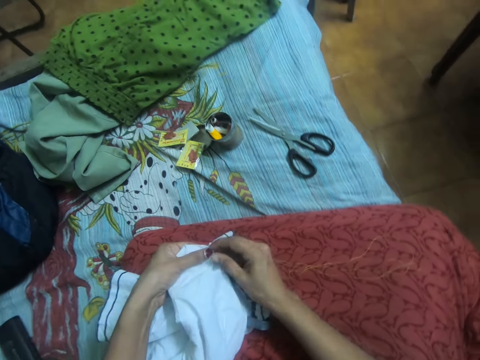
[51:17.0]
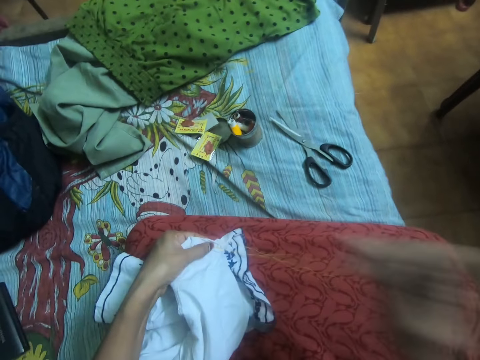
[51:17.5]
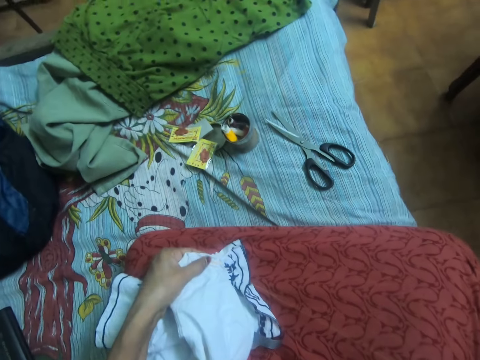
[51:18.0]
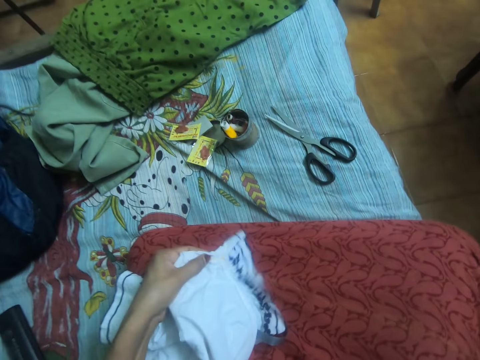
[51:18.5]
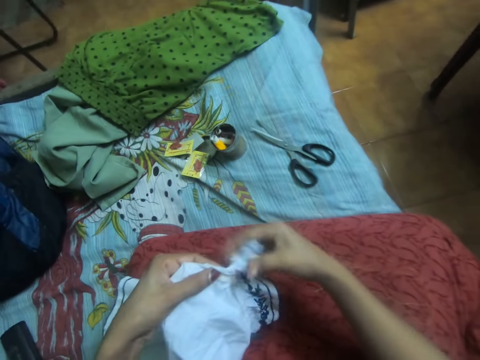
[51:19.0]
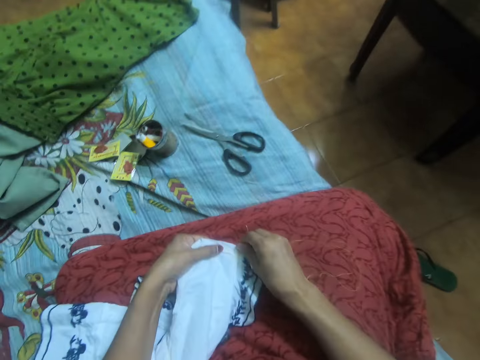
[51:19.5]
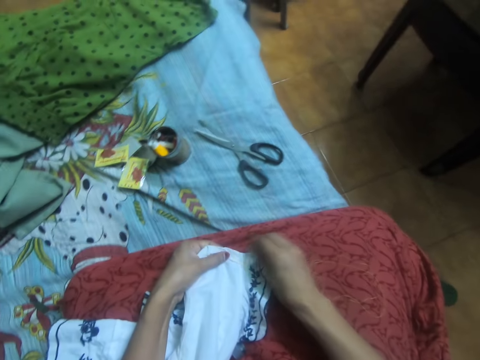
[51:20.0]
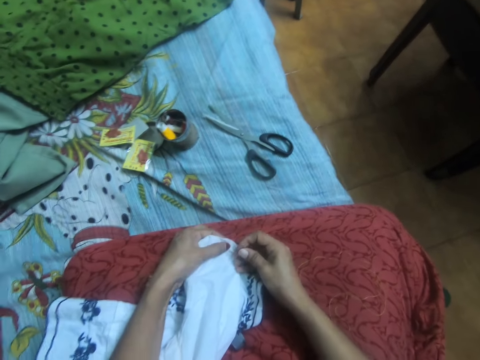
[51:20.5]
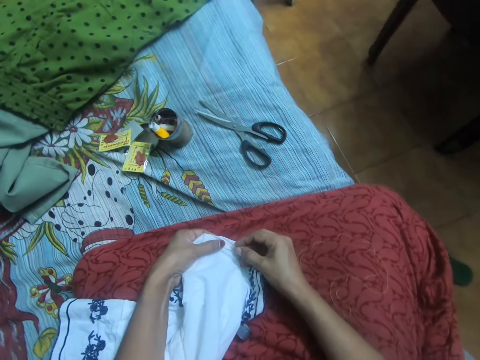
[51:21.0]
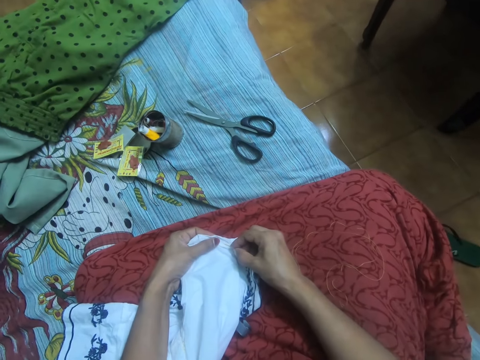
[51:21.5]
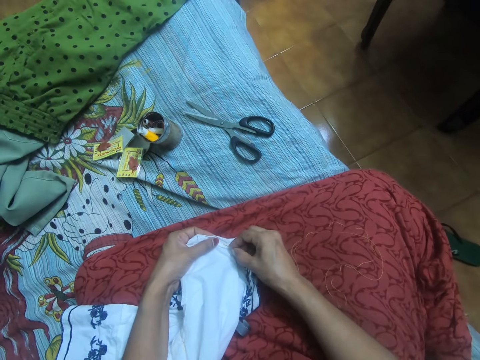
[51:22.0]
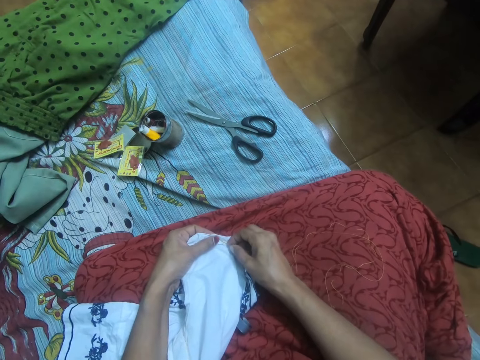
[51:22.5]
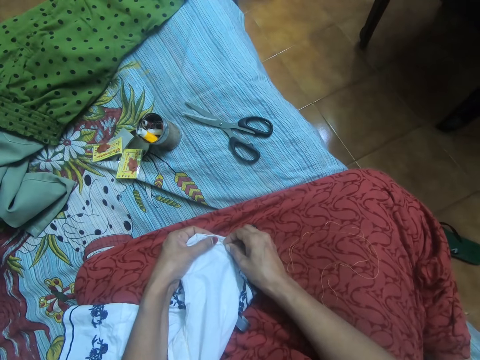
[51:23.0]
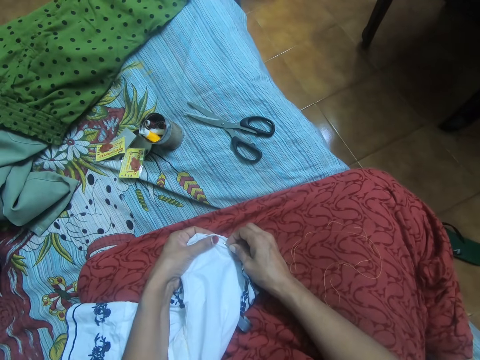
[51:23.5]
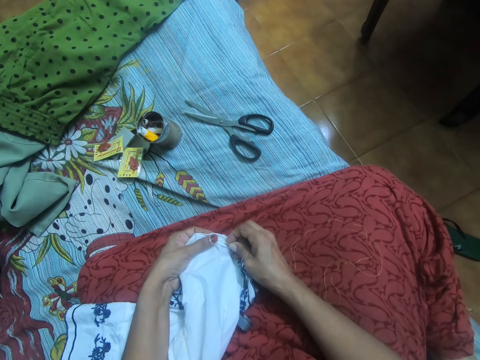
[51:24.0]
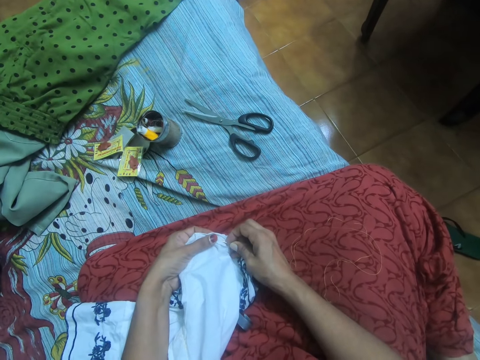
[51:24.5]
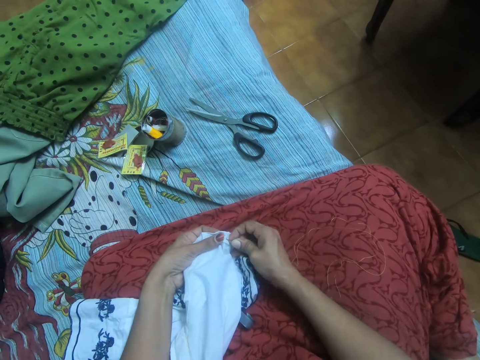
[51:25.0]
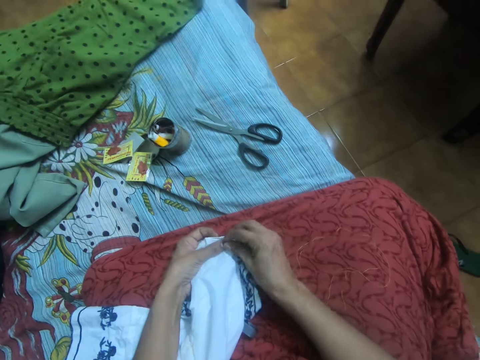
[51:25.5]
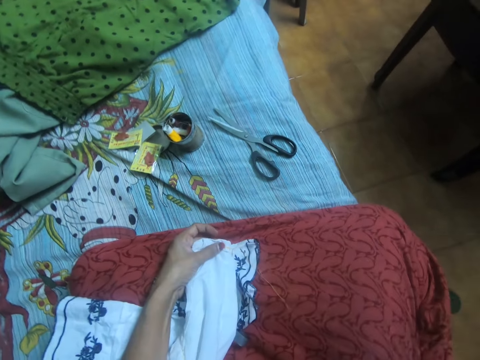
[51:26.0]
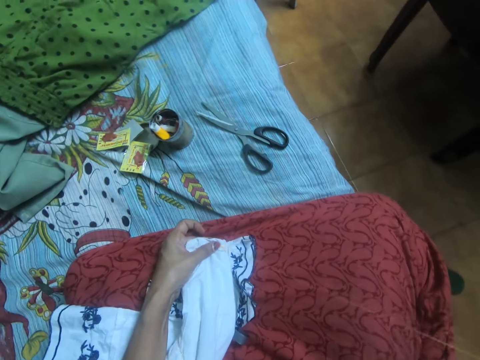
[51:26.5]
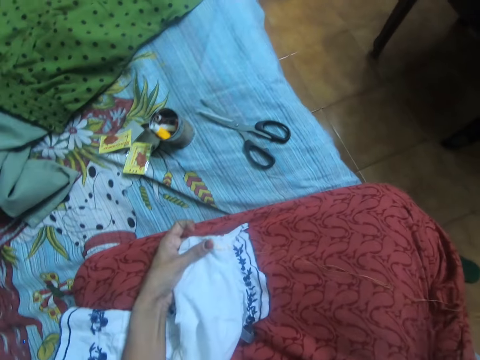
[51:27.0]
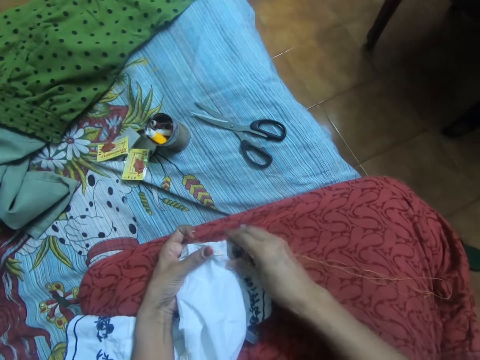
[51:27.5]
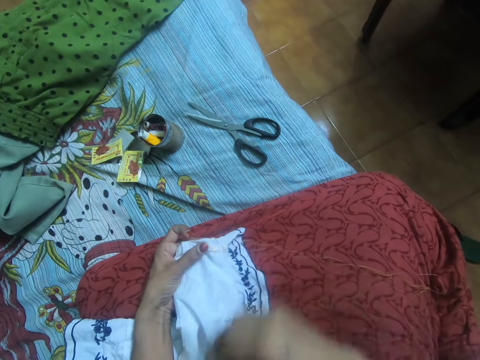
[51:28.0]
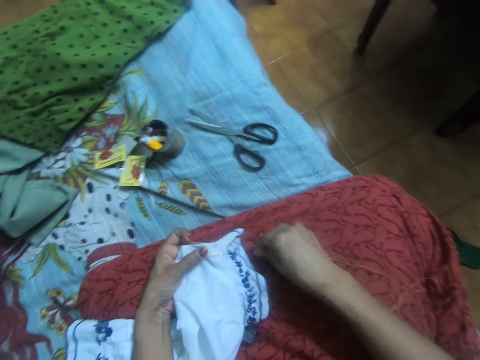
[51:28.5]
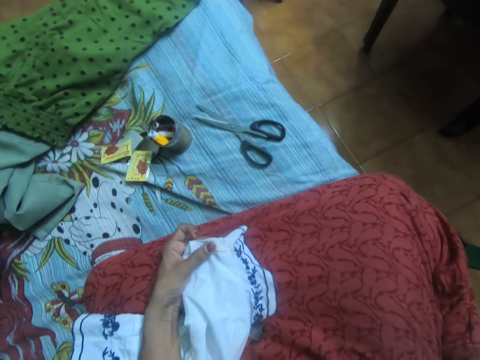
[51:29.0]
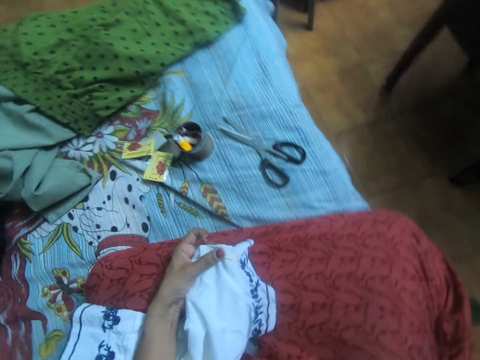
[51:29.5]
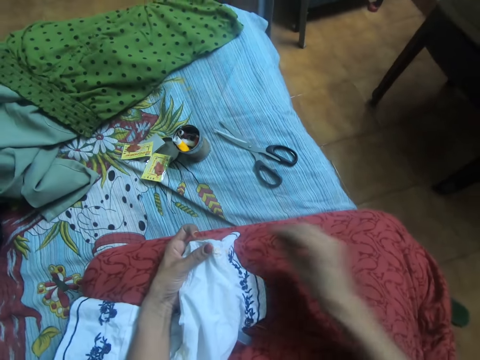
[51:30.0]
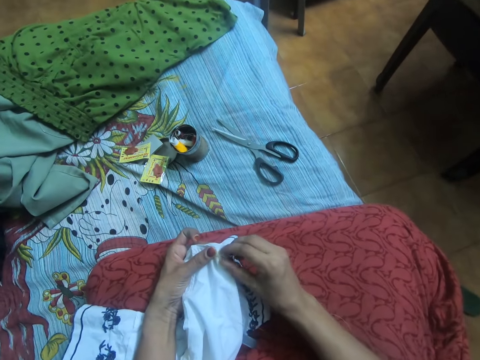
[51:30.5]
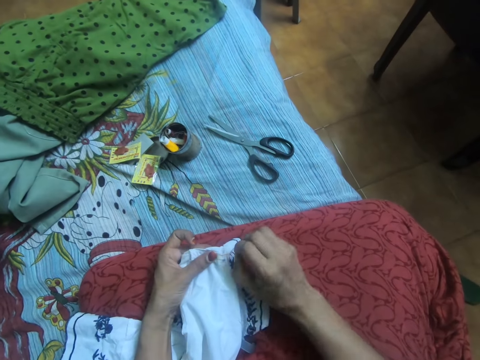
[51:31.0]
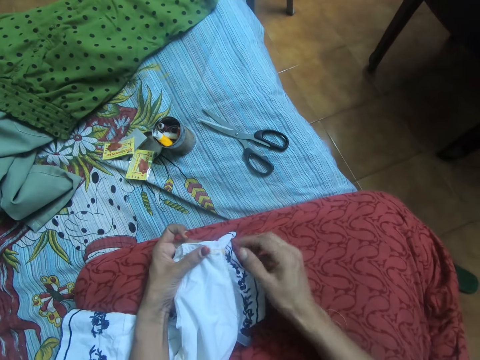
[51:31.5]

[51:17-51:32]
The camera wearer pulls out the thread from the cloth. They adjust the cloth with both hands. They sew the cloth with the needle with thread. They pull out the thread from the cloth. They move the thread.

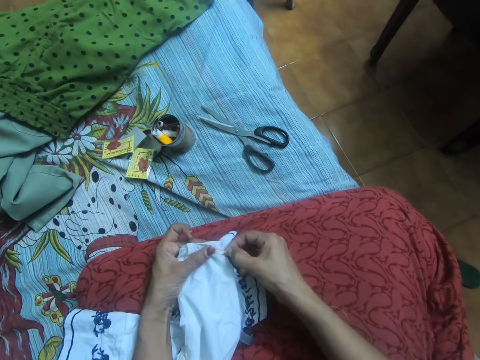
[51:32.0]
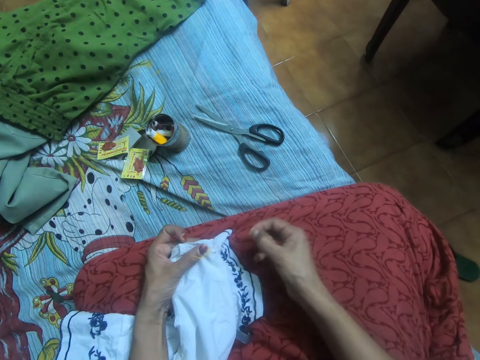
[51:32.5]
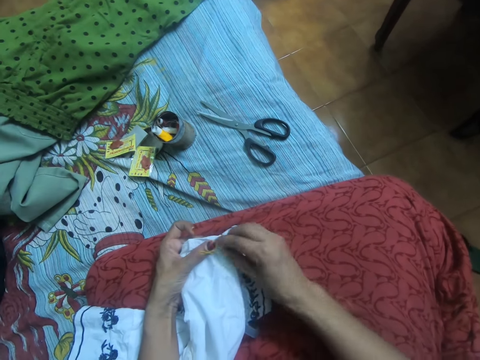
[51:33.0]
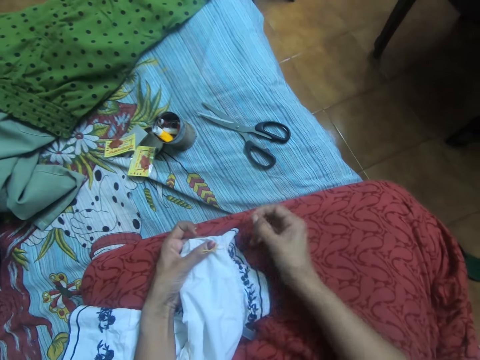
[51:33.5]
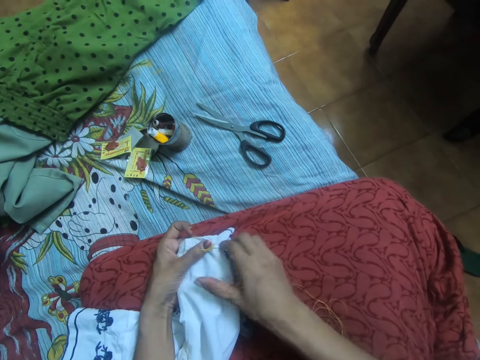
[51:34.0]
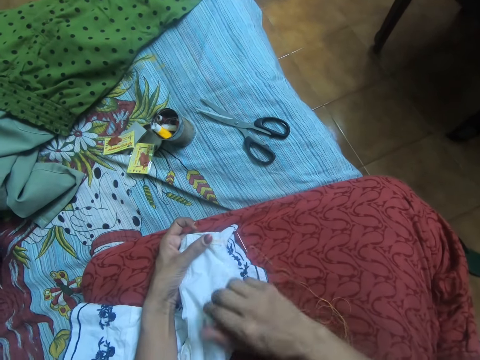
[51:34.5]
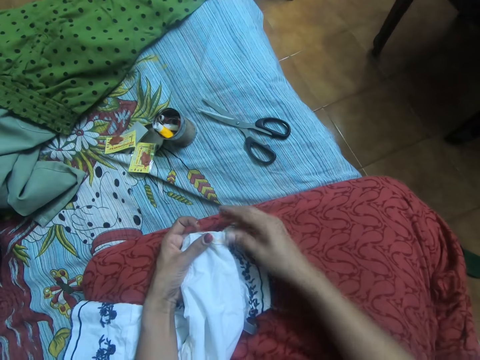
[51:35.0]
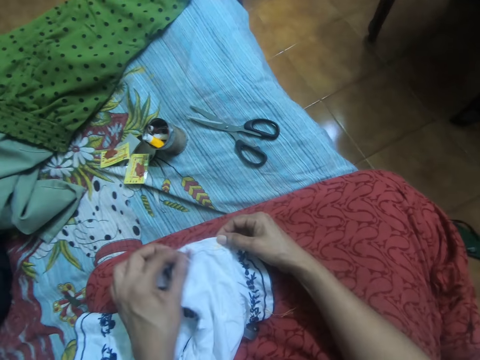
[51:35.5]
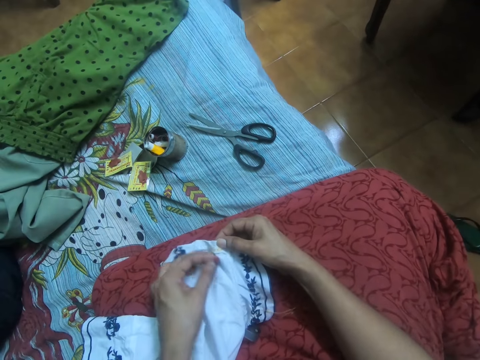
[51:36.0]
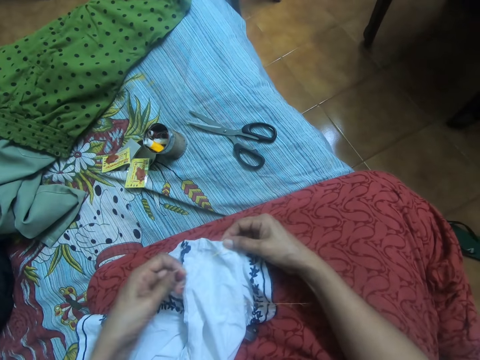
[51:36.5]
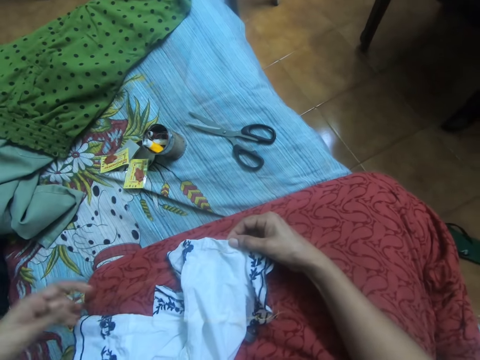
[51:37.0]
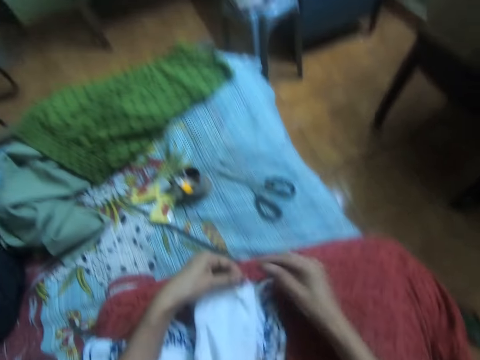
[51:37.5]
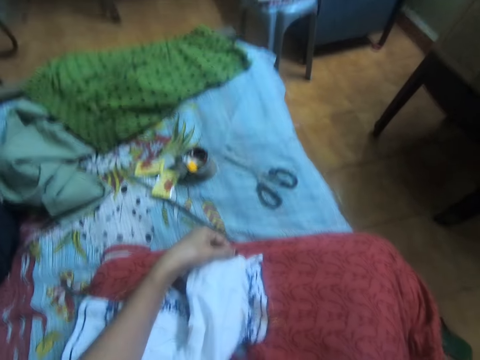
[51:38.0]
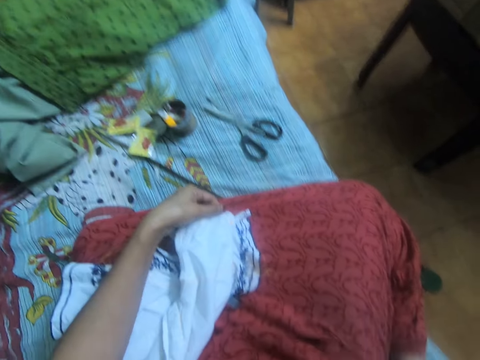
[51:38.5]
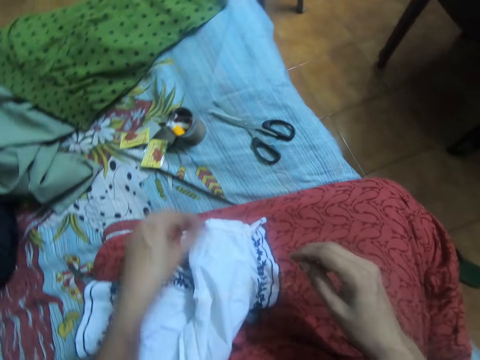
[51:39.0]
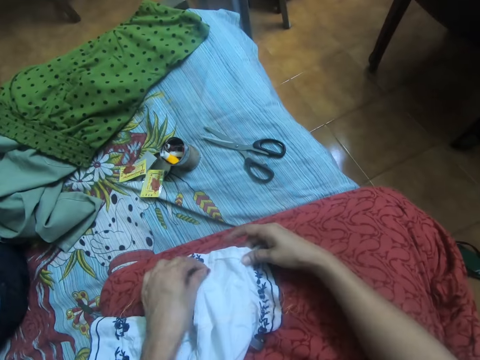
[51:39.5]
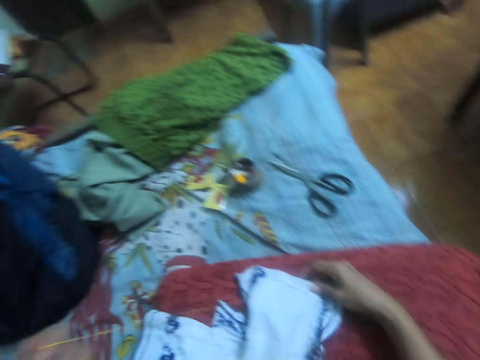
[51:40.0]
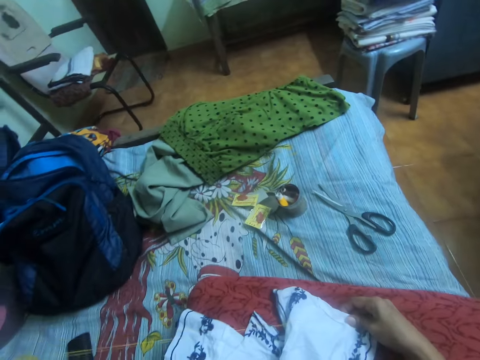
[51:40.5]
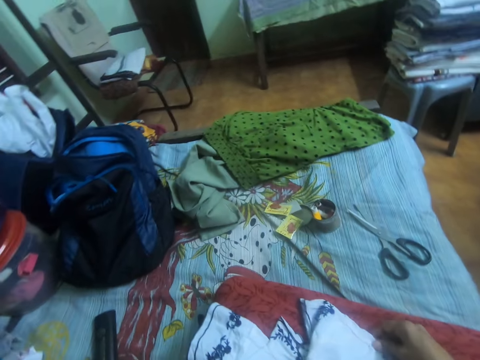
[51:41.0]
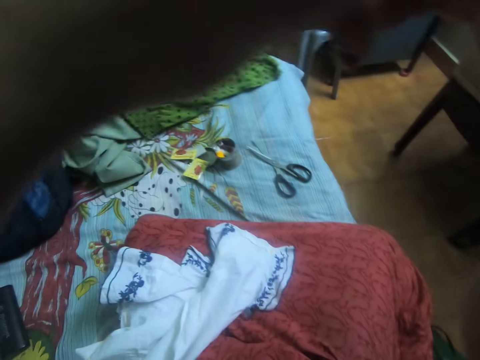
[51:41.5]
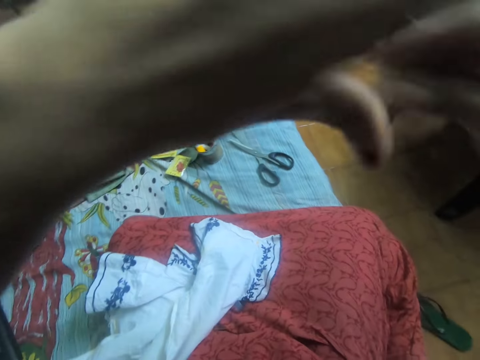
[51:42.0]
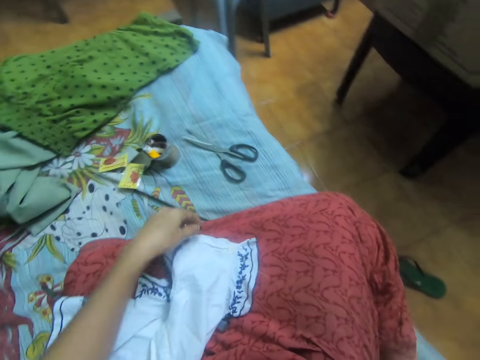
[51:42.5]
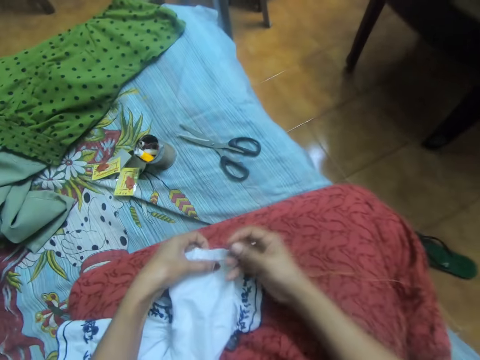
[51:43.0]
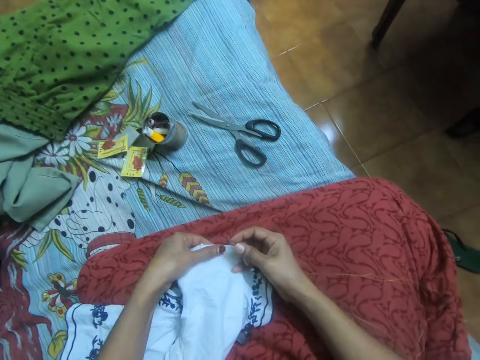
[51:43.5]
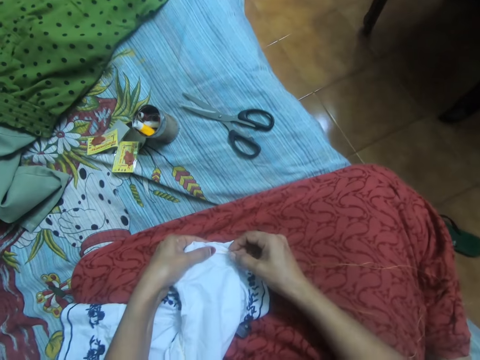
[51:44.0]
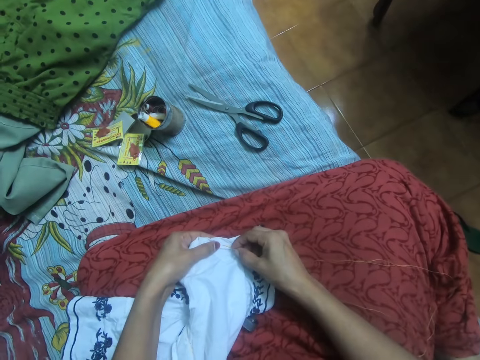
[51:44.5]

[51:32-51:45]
The camera wearer pulls out the thread. She pulls the thread with the needle with her left hand. She holds the cloth with her right hand. She passes the needle with thread to her right hand. She holds up the thread. She adjusts the cloth with her left hand.
